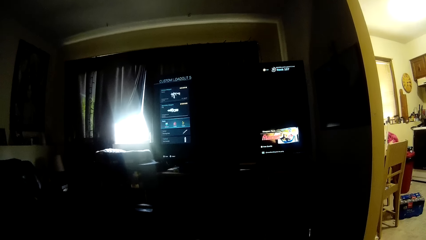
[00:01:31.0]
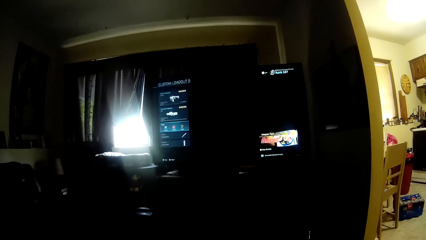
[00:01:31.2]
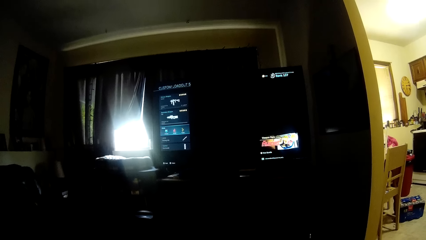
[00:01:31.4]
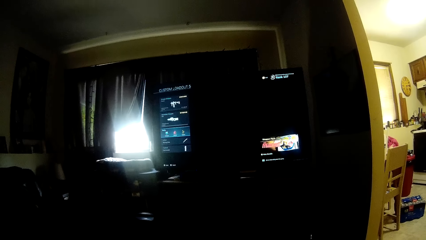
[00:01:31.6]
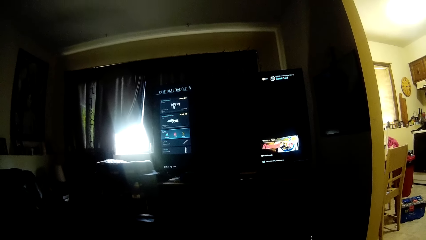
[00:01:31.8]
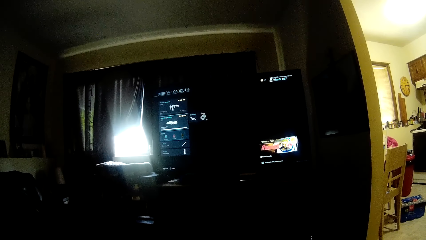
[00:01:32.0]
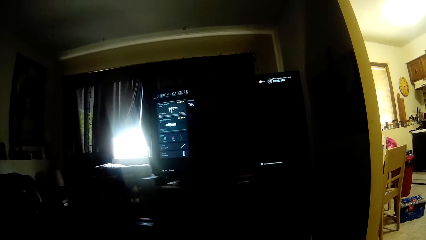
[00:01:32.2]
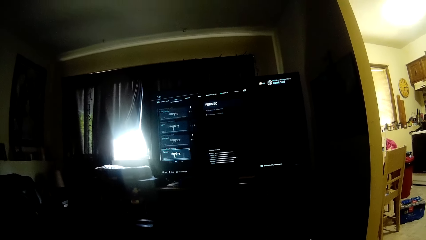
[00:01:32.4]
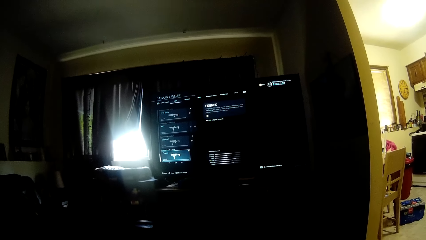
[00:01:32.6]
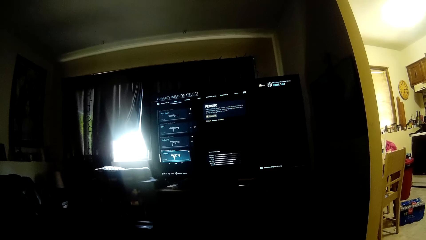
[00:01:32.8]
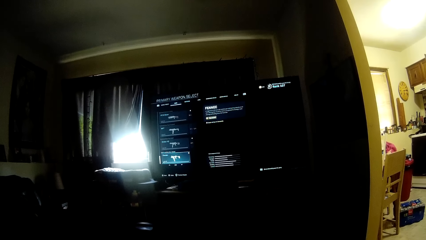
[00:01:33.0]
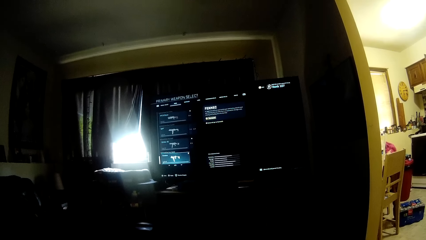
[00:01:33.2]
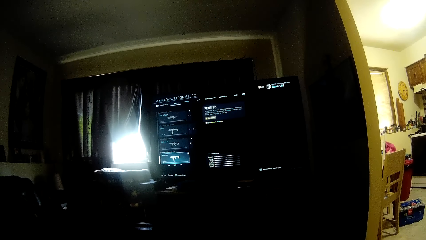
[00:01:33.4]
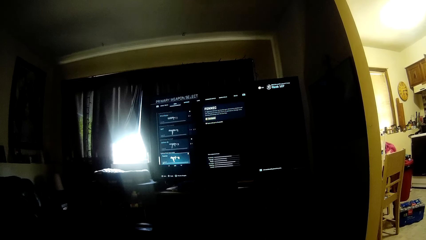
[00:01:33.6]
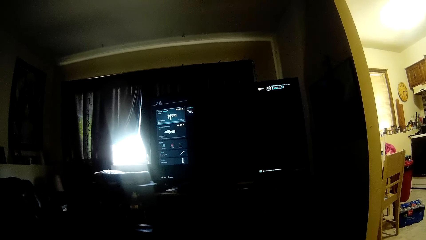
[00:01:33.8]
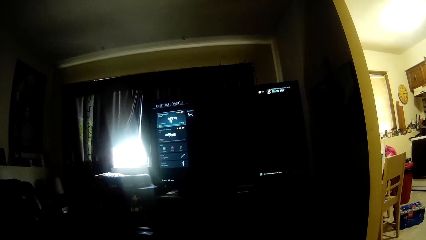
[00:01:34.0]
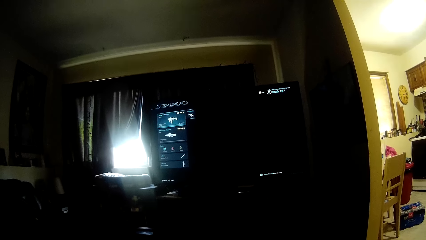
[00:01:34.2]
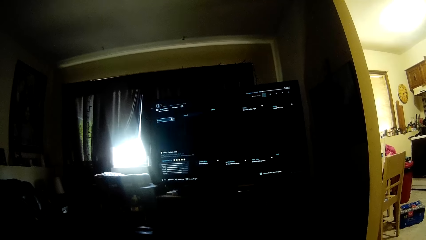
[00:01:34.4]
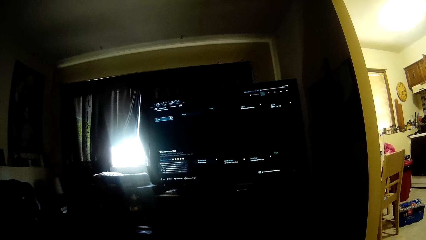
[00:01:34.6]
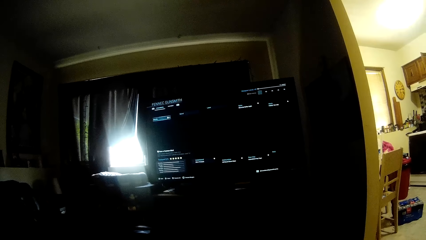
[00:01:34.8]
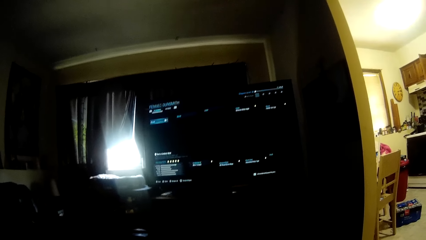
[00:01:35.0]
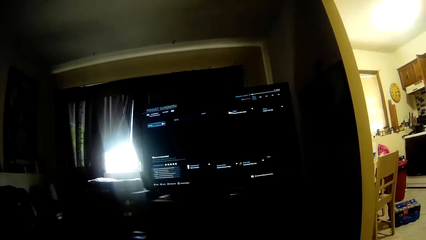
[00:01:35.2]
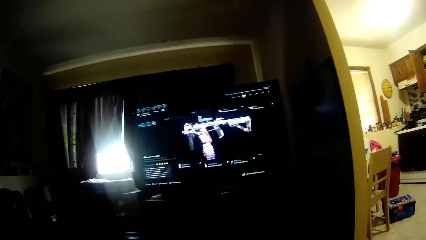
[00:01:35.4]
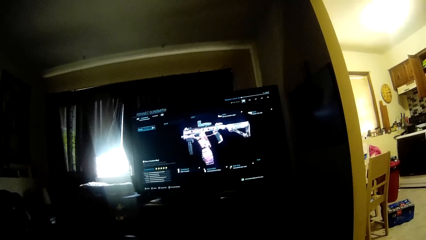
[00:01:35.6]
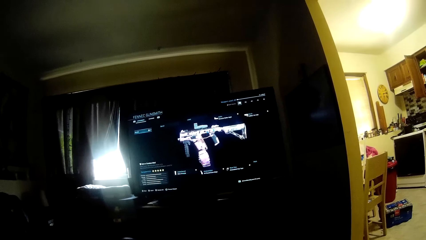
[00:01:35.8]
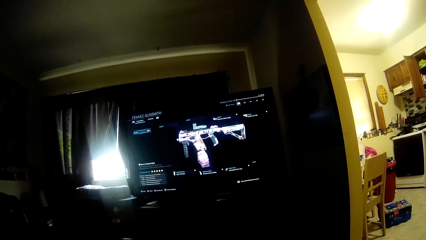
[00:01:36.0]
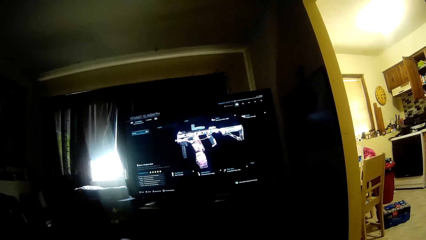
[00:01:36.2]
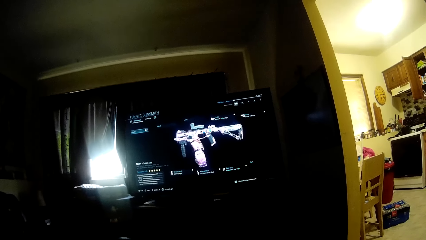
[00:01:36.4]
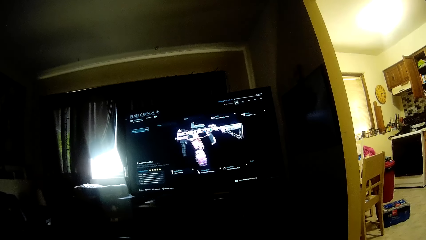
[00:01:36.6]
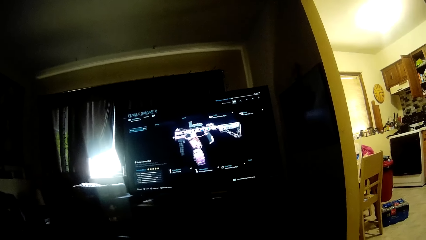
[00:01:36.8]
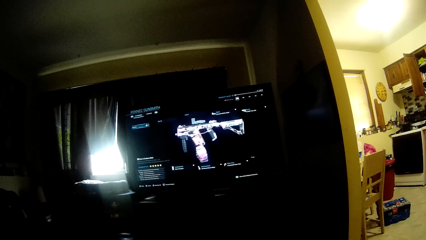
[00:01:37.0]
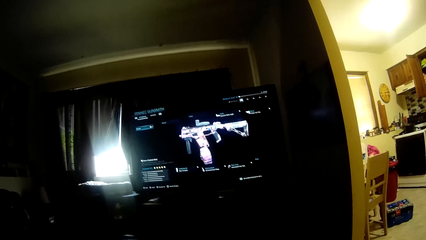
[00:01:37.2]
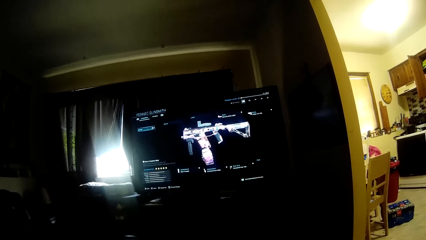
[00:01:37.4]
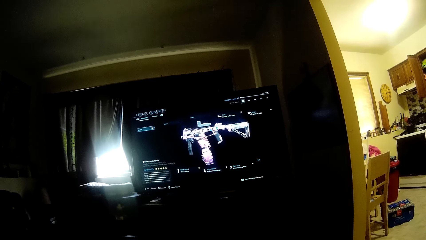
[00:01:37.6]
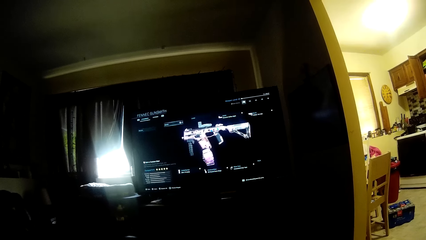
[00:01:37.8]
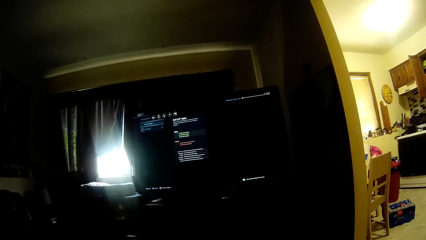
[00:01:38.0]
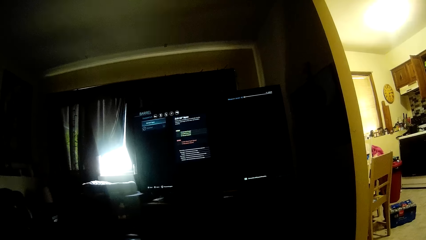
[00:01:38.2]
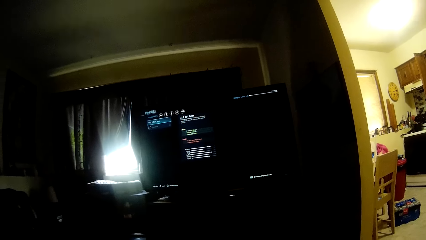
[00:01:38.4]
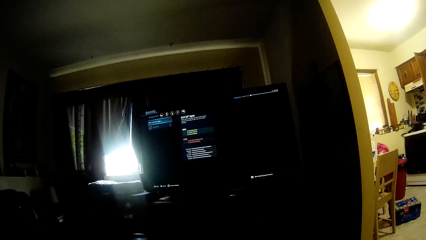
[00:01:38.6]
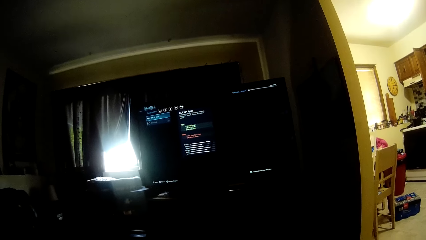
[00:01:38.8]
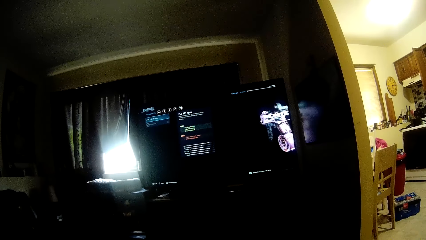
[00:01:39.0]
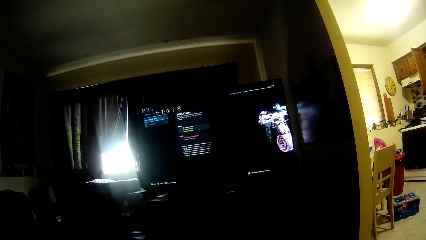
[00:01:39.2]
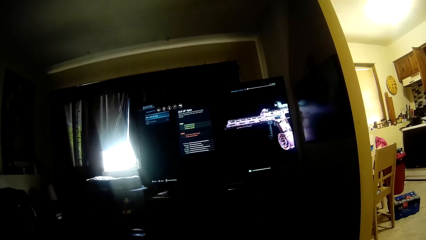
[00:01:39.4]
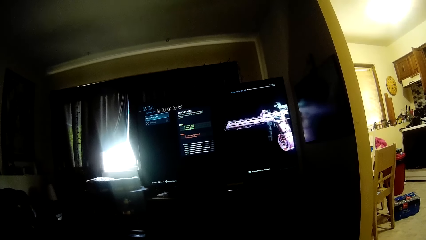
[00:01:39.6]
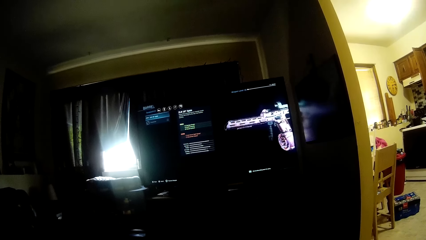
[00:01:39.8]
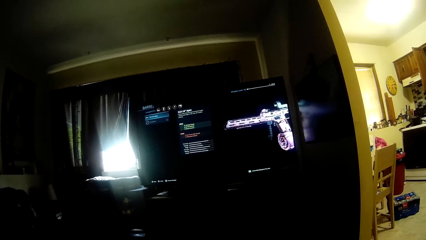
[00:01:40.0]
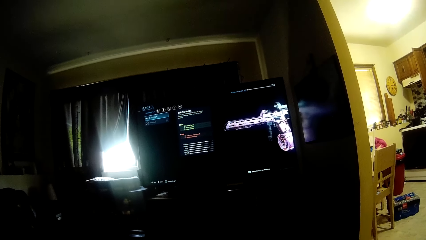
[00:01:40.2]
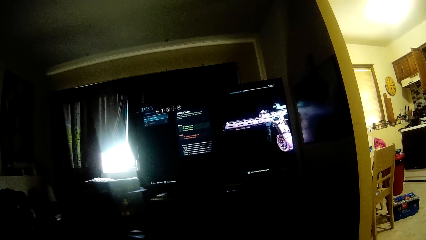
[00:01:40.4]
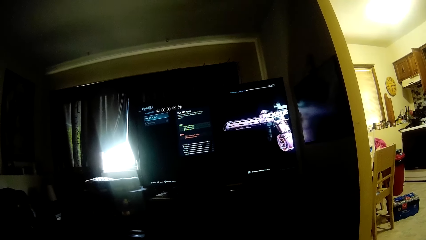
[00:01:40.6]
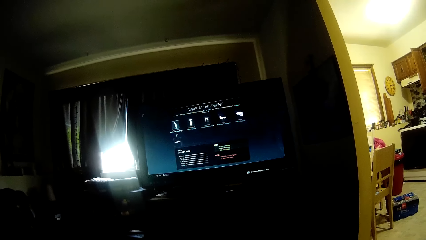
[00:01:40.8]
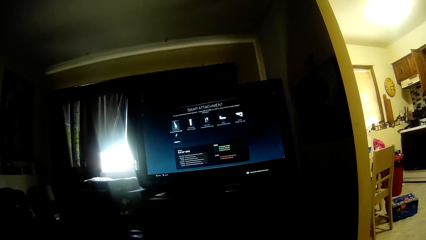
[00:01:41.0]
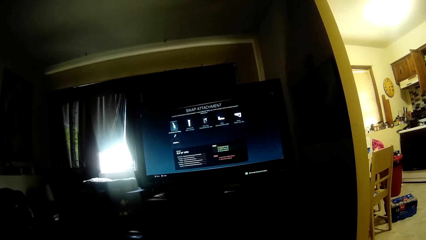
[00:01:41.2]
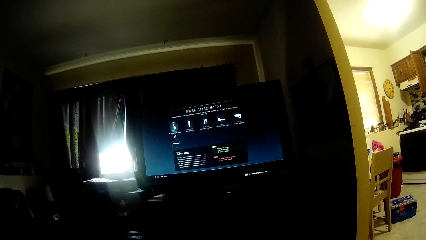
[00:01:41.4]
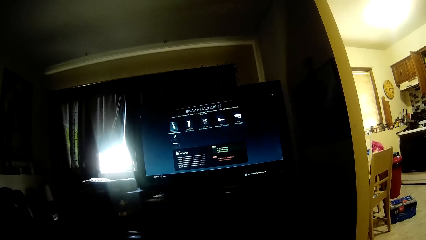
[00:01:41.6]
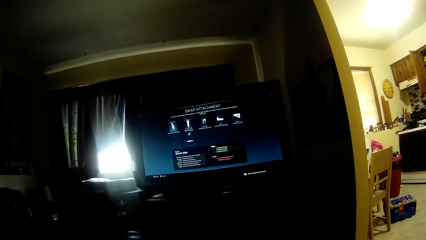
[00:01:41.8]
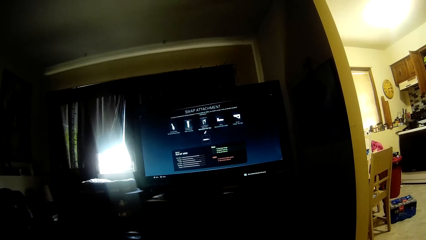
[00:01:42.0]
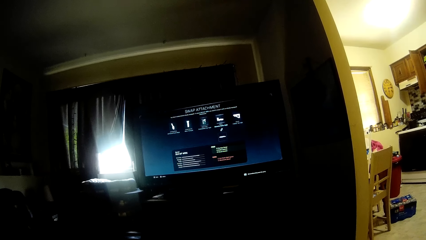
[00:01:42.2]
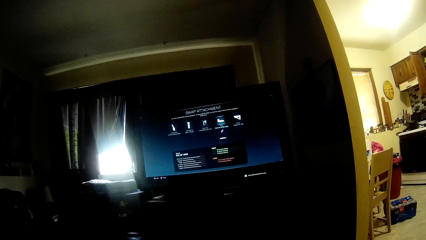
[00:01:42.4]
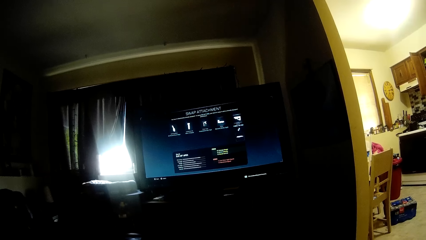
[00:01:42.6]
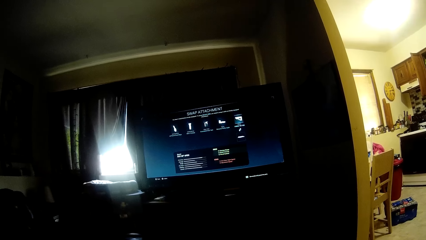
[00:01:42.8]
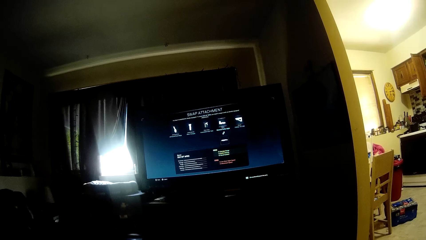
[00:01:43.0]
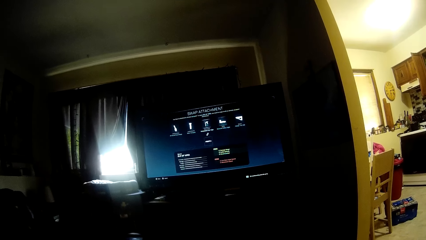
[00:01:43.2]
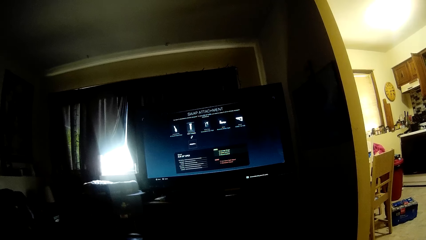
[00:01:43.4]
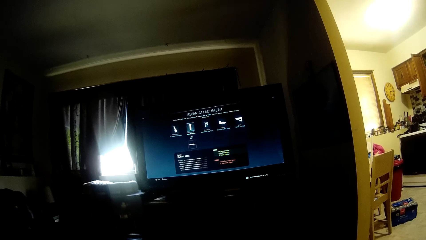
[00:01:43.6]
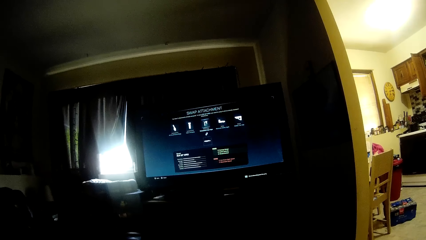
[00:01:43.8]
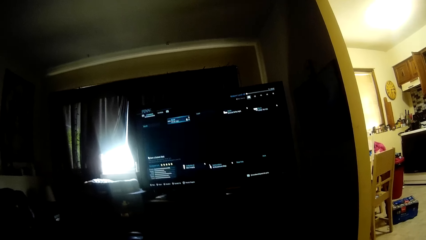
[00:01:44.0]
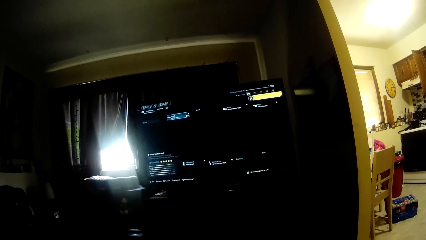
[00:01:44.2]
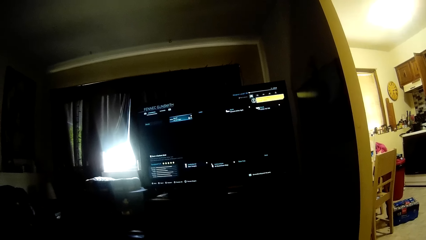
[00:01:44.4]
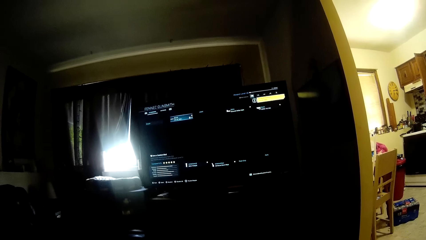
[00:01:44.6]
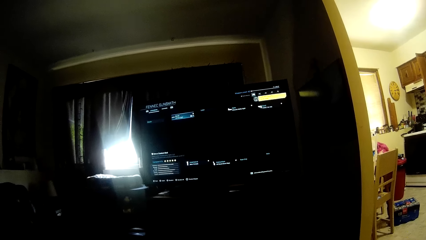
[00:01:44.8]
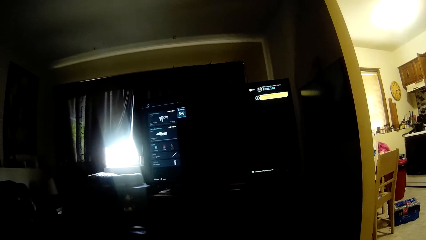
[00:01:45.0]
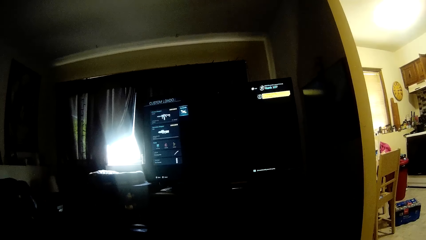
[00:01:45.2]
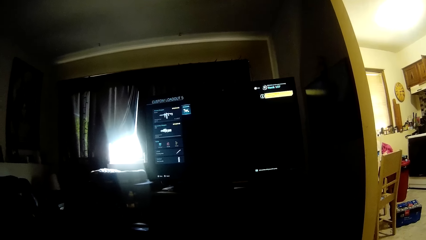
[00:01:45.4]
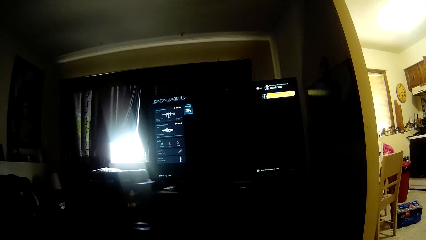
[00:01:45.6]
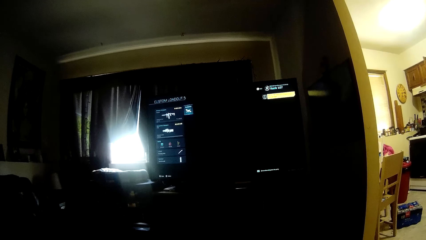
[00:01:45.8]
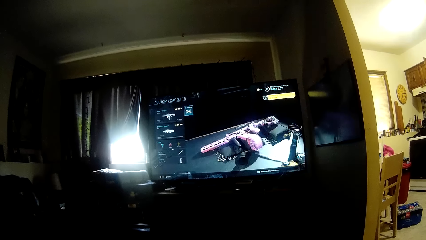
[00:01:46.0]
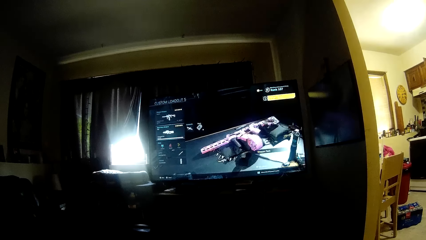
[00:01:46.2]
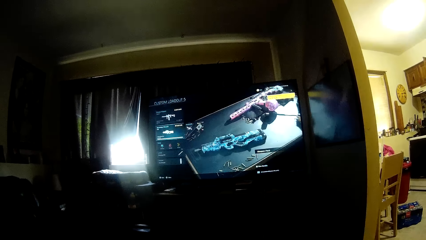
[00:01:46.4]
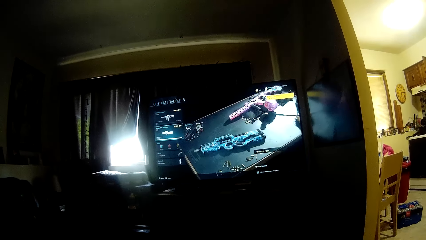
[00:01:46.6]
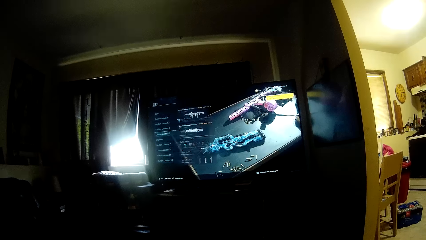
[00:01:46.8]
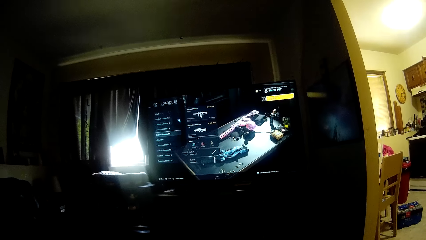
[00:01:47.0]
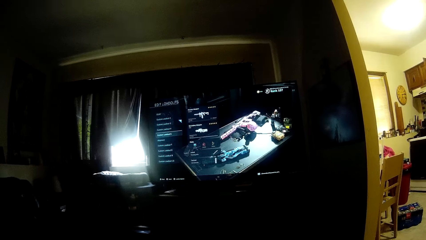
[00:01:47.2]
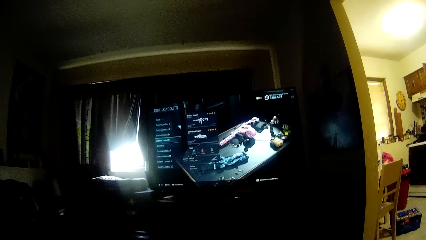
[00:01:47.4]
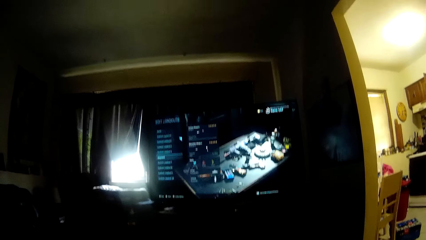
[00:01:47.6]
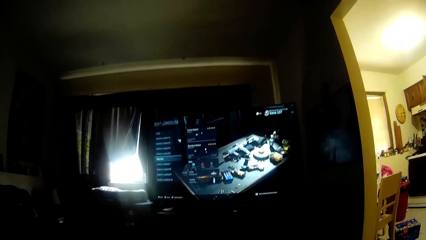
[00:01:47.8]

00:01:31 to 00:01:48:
A man talks. The camera wearer talks. The man talks. The camera wearer controls the game on the television.
